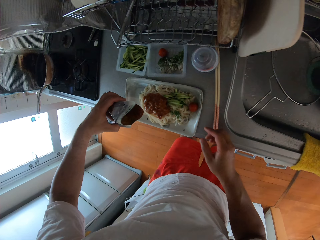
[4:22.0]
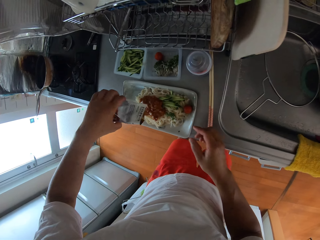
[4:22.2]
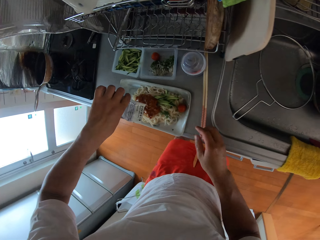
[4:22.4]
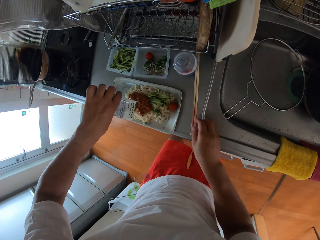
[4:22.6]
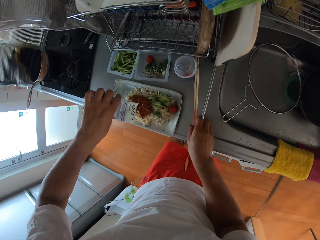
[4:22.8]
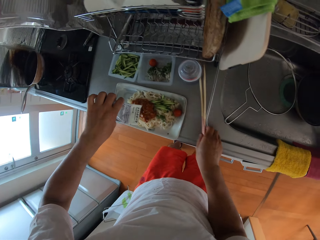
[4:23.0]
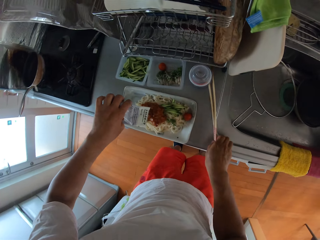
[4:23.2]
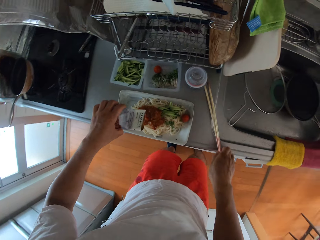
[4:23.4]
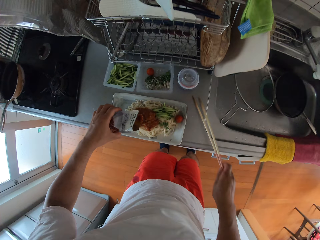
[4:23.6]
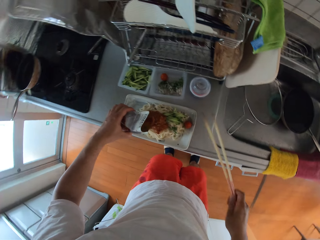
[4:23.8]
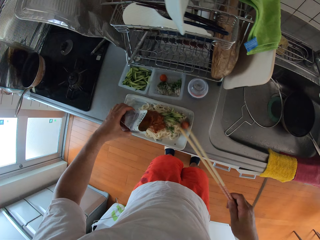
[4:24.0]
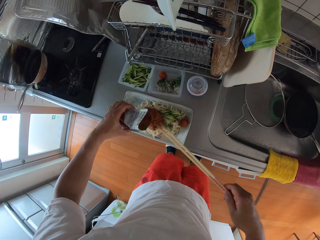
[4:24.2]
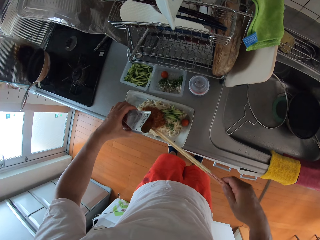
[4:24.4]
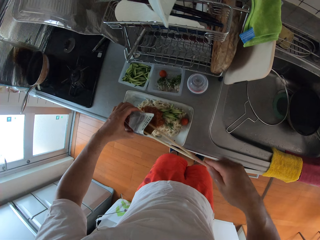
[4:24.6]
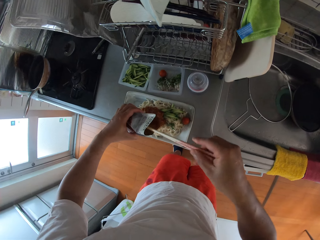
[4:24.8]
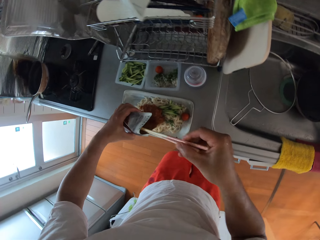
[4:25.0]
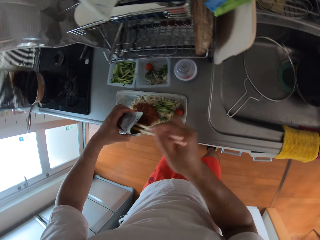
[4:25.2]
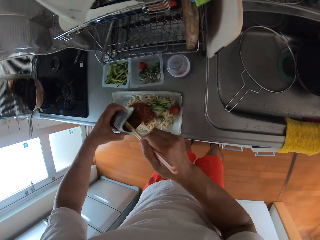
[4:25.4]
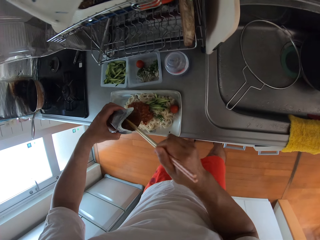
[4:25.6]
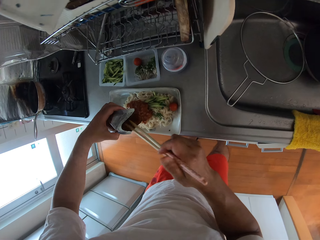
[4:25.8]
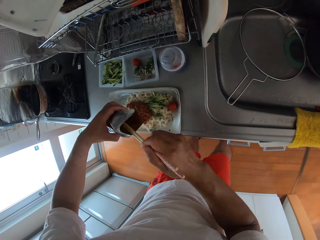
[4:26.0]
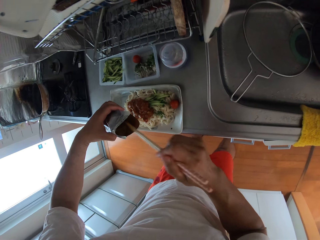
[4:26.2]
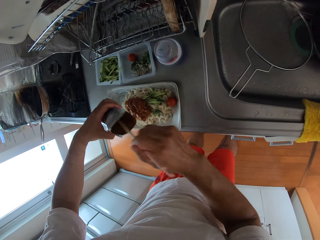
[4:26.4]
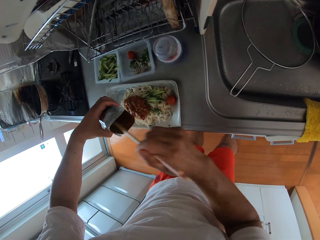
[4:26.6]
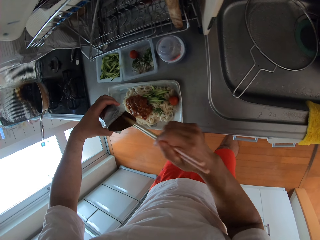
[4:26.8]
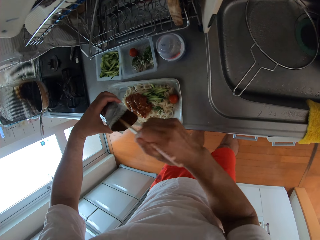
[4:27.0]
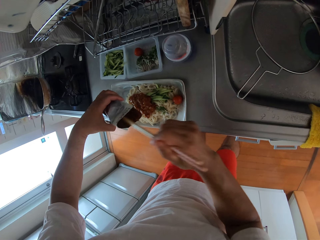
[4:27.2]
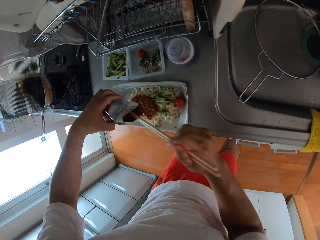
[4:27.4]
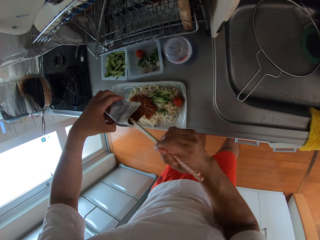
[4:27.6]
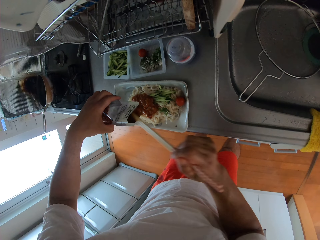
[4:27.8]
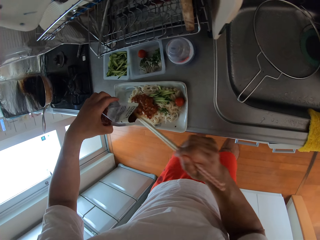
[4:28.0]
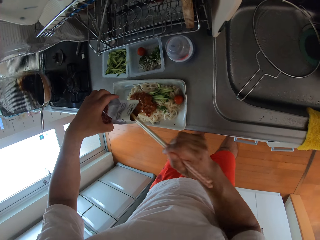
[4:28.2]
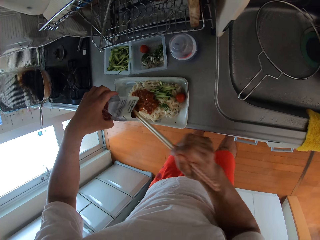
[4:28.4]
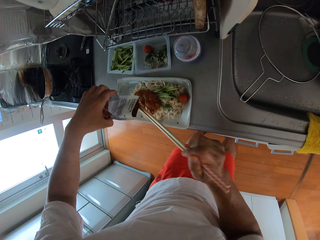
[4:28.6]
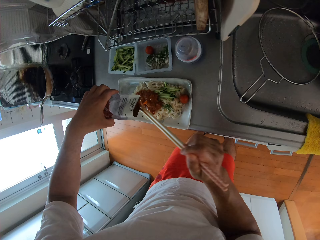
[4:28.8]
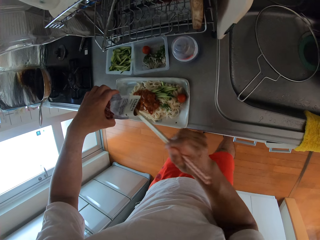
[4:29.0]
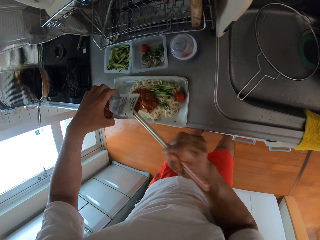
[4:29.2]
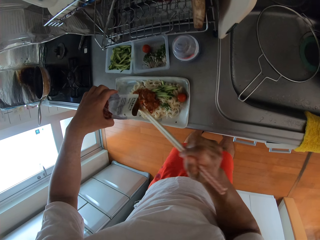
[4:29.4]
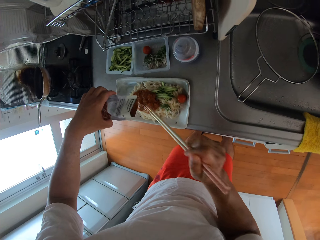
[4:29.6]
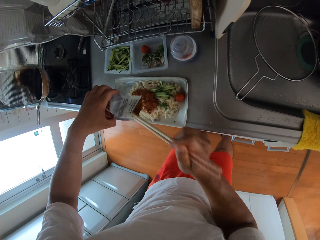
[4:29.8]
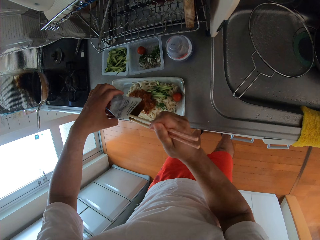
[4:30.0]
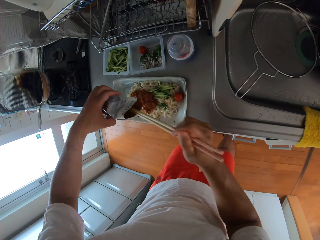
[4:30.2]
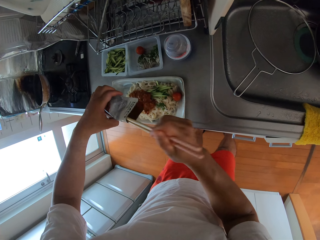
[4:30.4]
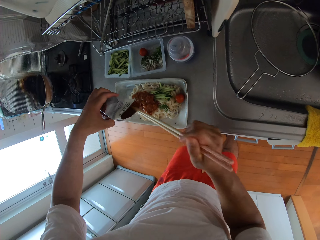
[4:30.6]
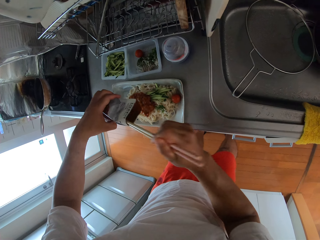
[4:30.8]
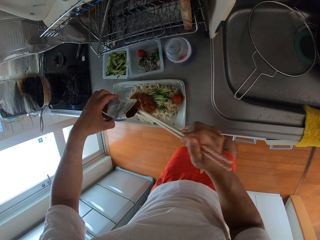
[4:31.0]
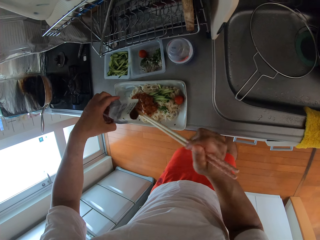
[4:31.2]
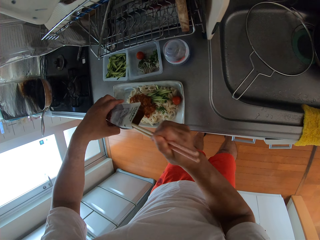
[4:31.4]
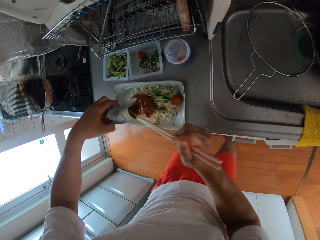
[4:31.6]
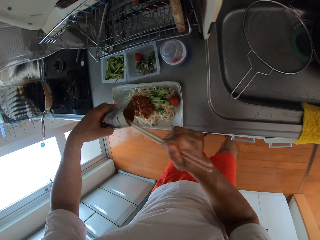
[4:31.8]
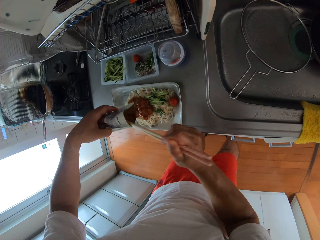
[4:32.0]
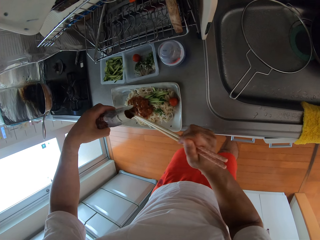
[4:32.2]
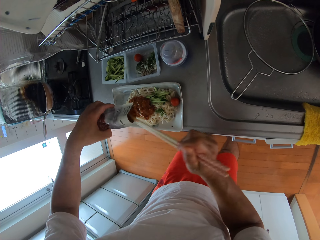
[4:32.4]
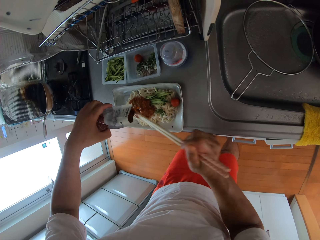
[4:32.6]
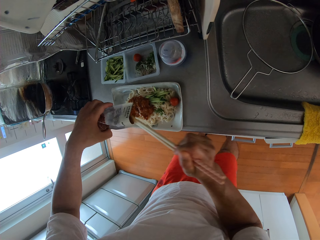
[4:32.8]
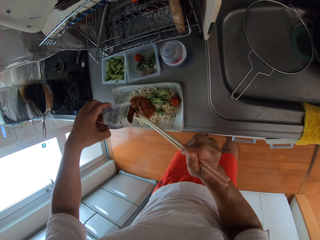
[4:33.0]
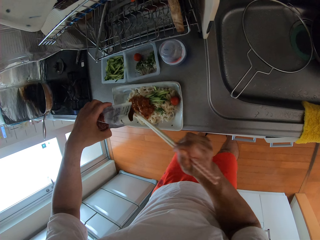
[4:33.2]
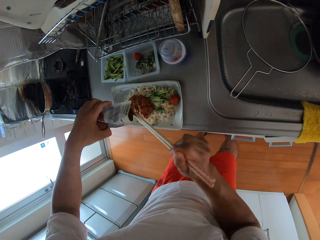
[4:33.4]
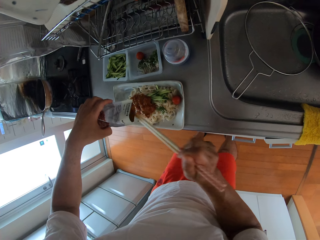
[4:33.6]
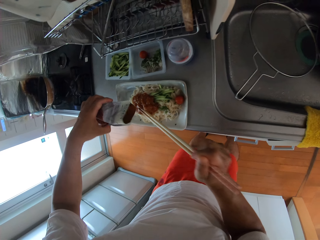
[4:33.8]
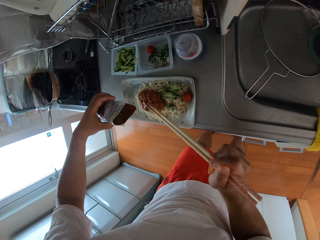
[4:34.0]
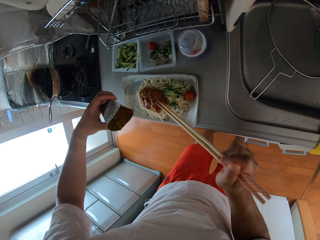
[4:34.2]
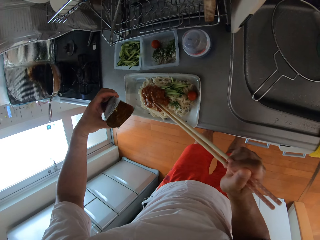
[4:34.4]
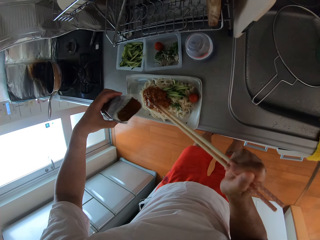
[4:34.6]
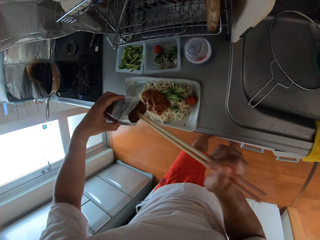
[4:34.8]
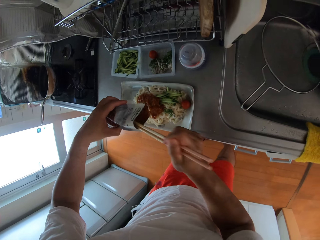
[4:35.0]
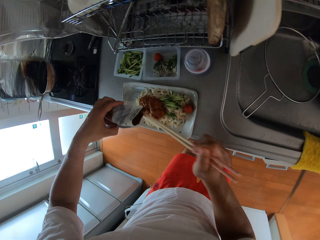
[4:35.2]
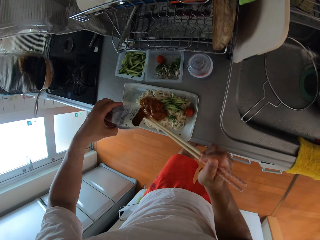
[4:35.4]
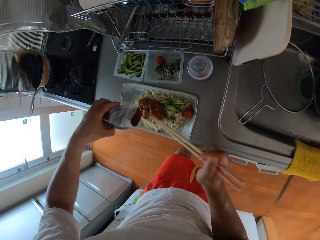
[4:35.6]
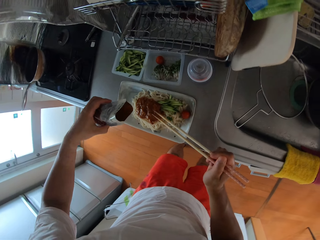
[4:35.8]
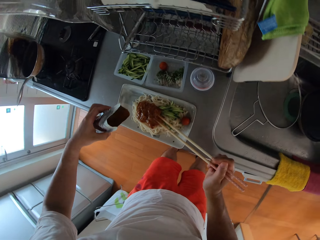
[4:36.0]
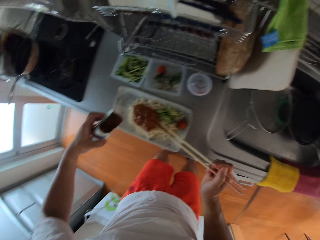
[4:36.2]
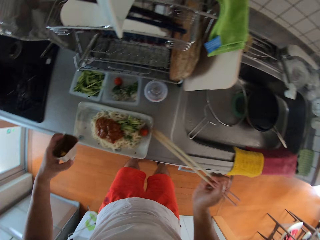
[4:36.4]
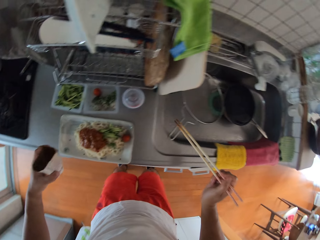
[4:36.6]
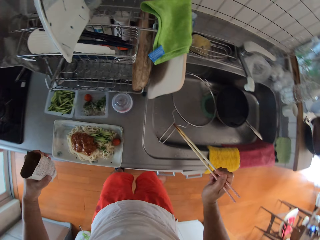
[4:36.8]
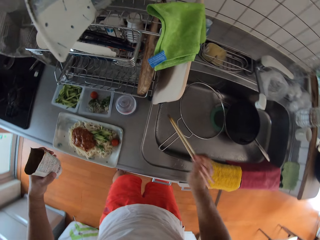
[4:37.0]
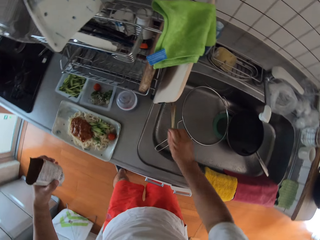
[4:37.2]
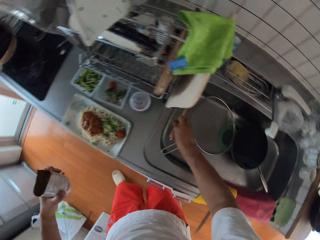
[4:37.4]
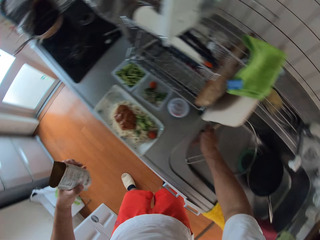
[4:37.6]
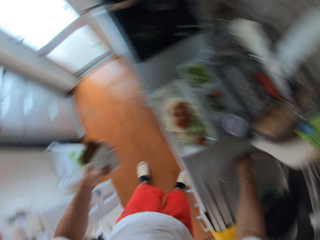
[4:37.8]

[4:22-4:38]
The camera wearer picks up the chopsticks on the table. They scoop out the tomato sauce with the chopsticks. They remove the stew in the packet. They drop the chopsticks in the sink.

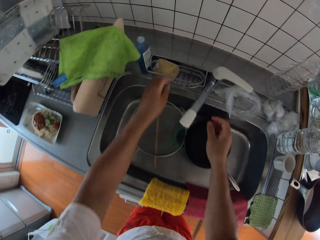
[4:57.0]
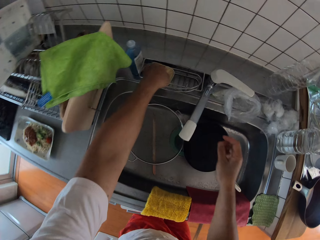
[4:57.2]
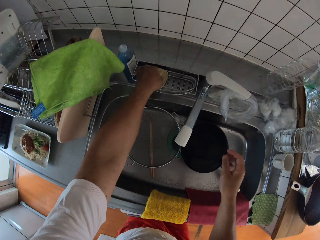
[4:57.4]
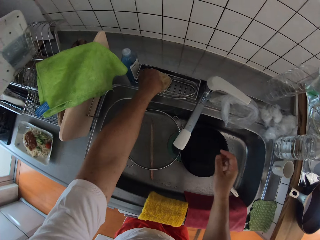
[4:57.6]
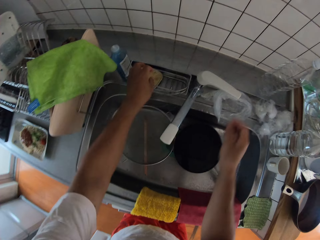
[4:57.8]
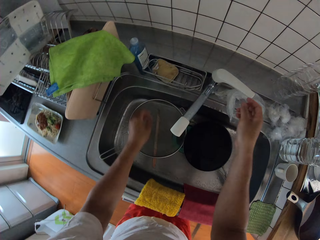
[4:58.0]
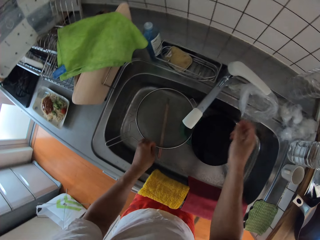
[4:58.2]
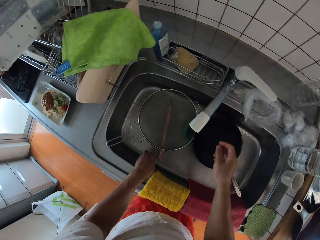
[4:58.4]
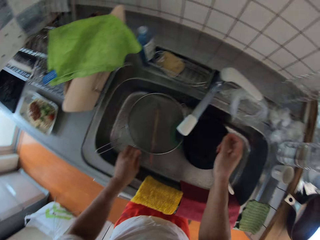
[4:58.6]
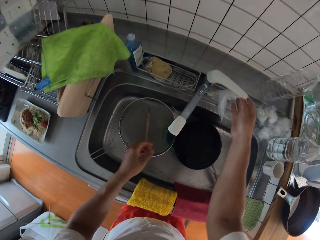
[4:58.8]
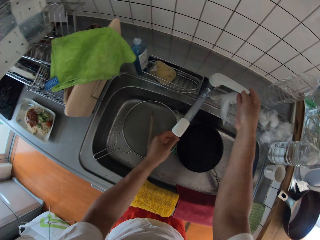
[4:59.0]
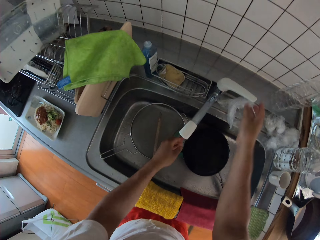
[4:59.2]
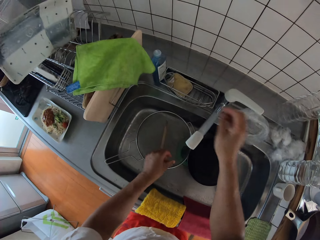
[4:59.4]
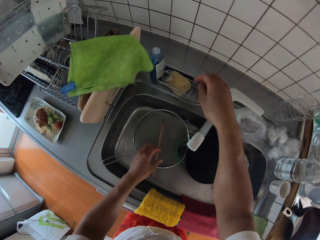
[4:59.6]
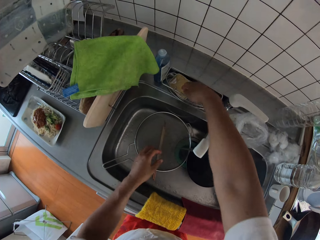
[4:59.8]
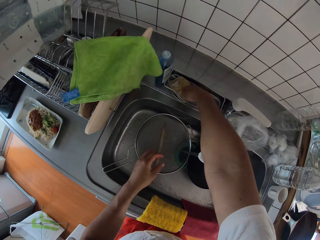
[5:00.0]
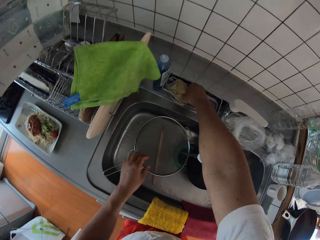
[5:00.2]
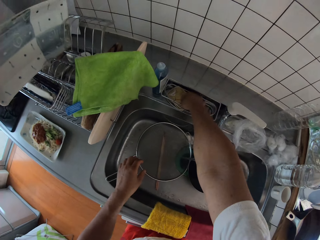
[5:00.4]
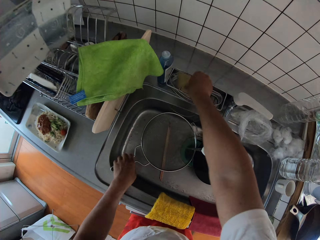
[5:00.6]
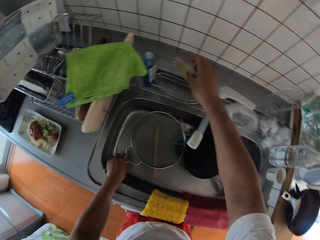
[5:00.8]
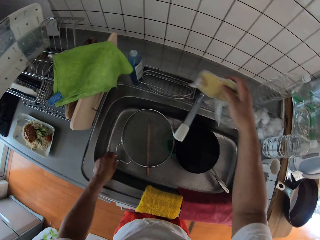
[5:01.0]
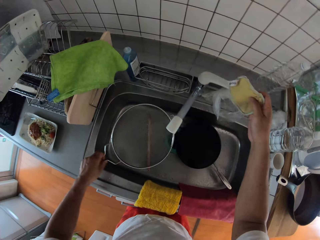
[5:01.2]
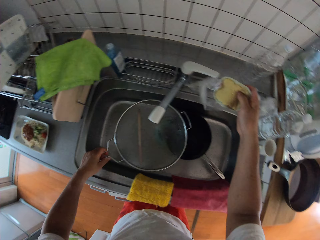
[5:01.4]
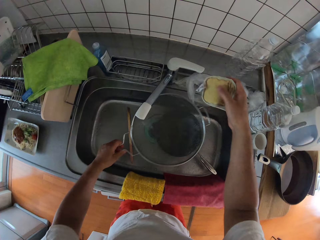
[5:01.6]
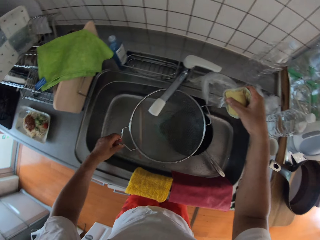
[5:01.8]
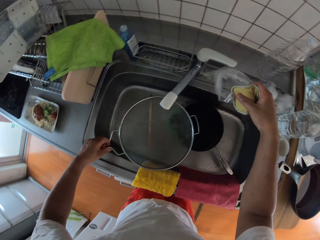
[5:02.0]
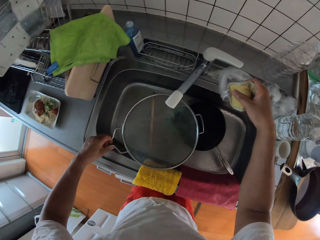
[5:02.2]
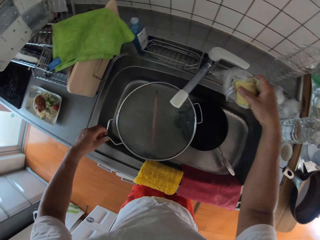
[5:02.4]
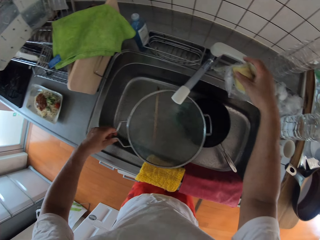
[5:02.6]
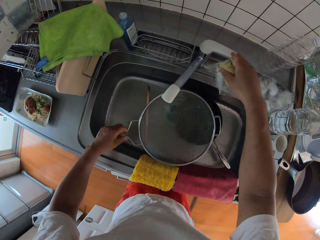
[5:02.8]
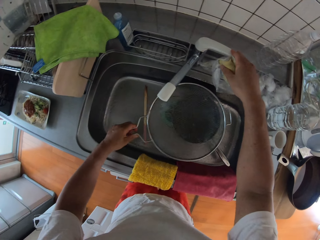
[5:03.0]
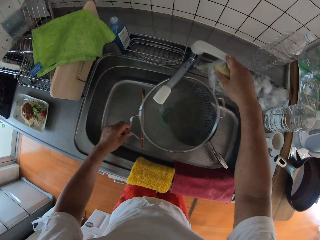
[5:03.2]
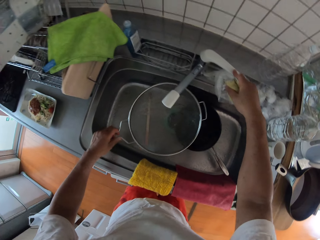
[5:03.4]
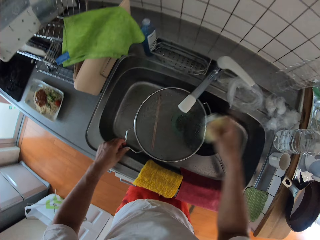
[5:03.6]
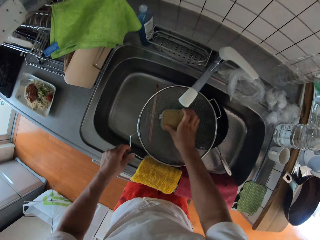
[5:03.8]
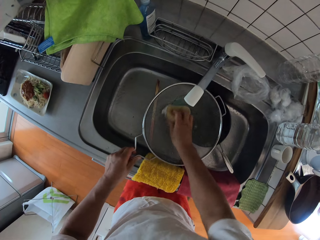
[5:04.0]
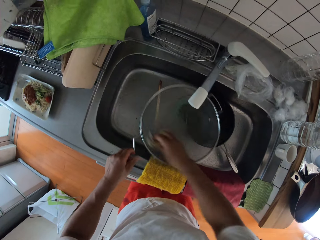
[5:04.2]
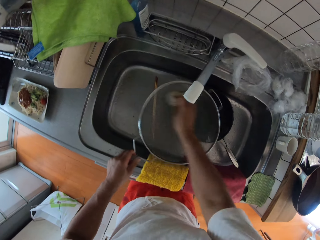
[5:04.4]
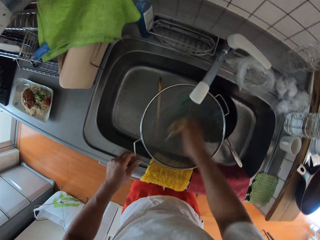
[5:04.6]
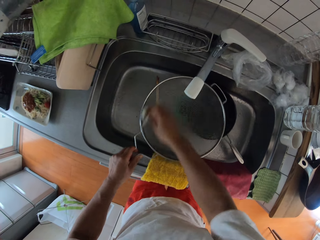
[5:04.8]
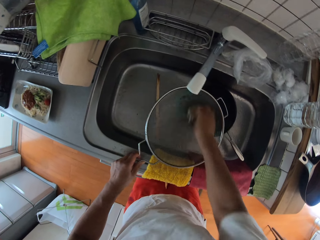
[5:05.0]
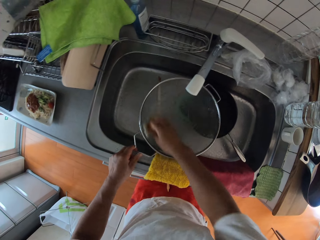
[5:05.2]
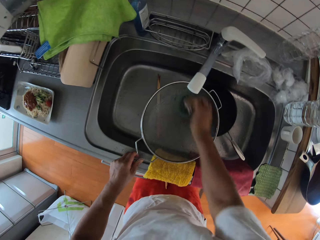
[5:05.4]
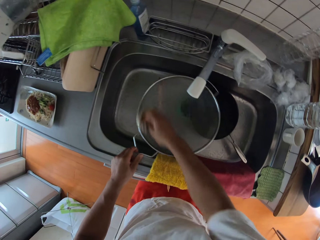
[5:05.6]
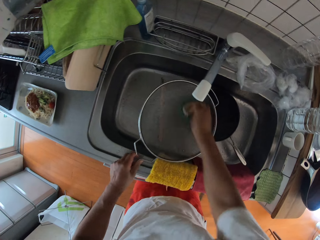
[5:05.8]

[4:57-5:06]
The camera wearer turns on a water faucet. They pick up a sponge on the sink. They pick up a sieve in the sink. They rinse the sieve. They turn off the water faucet. They wash the sieve with the sponge.
